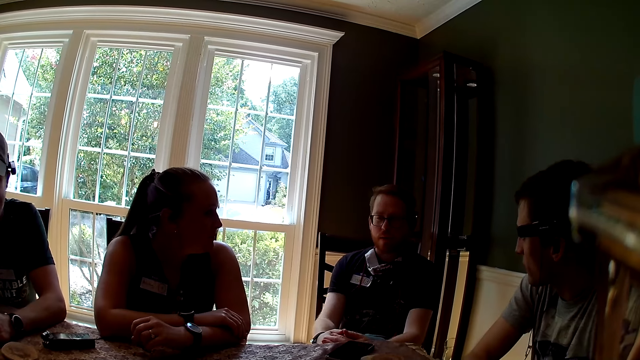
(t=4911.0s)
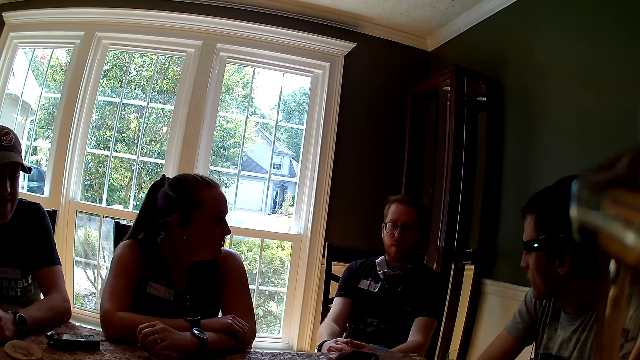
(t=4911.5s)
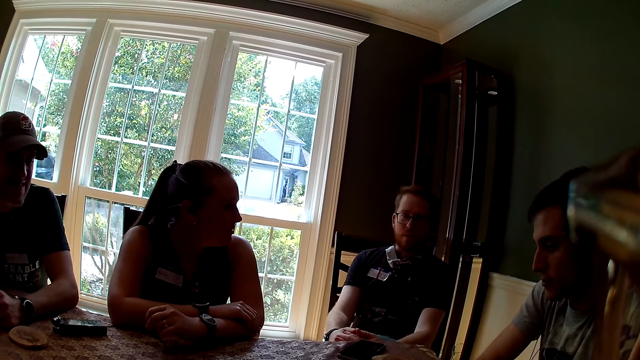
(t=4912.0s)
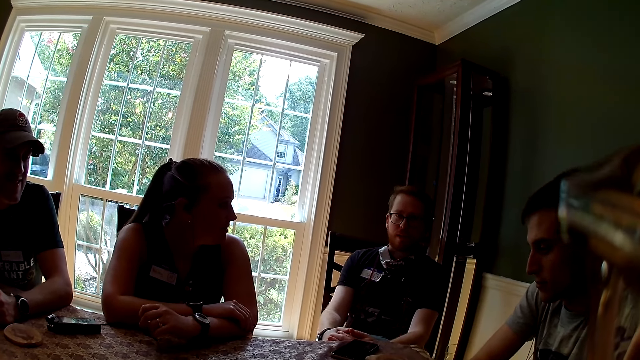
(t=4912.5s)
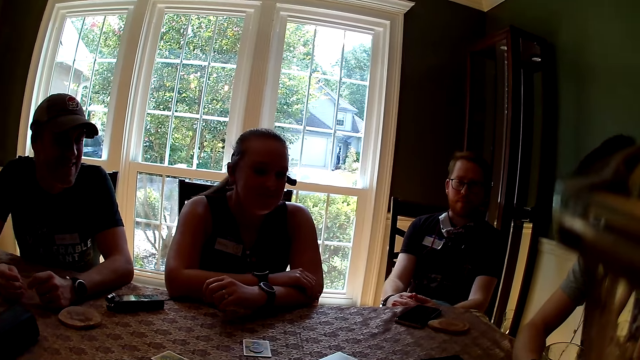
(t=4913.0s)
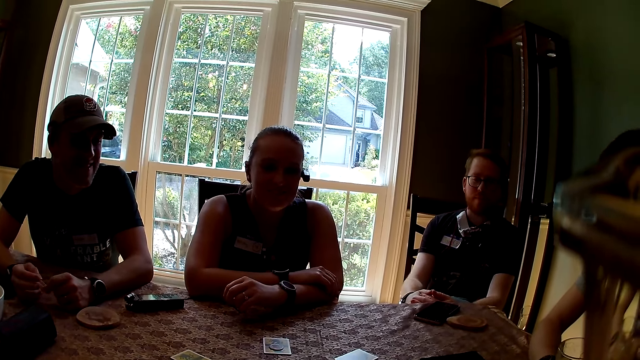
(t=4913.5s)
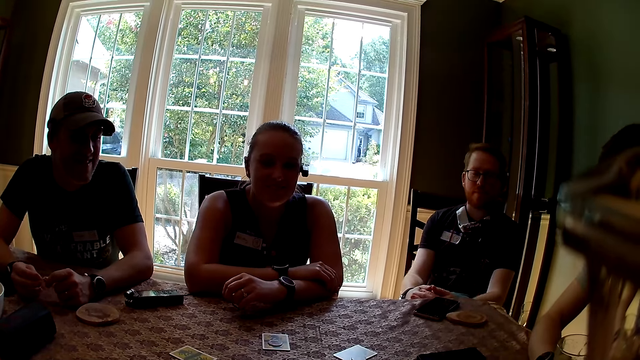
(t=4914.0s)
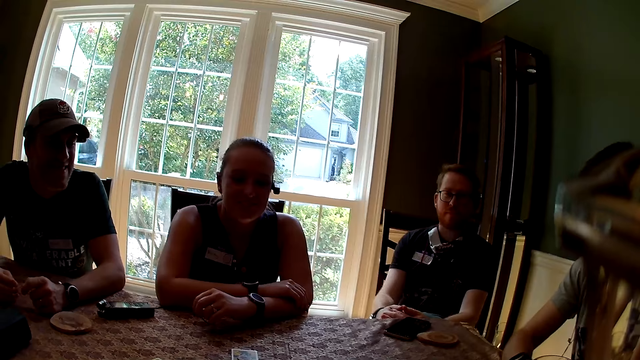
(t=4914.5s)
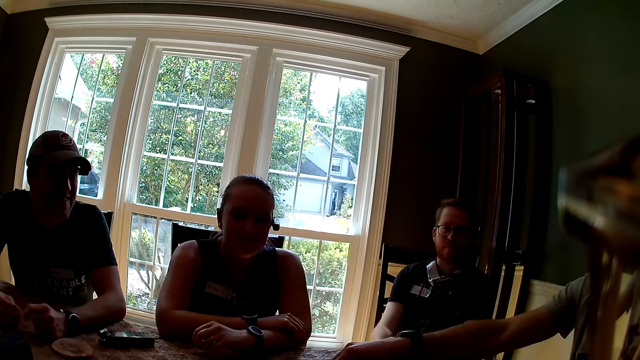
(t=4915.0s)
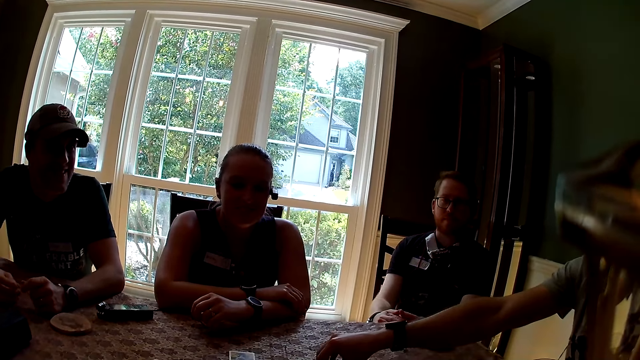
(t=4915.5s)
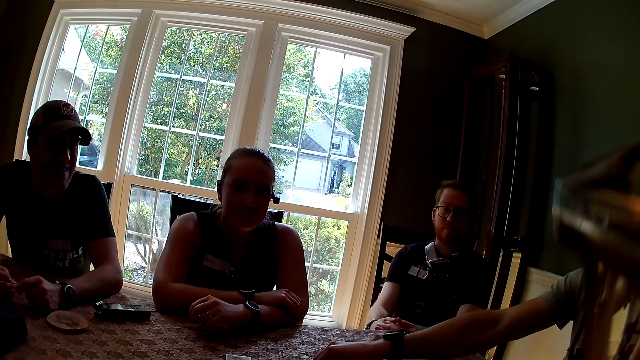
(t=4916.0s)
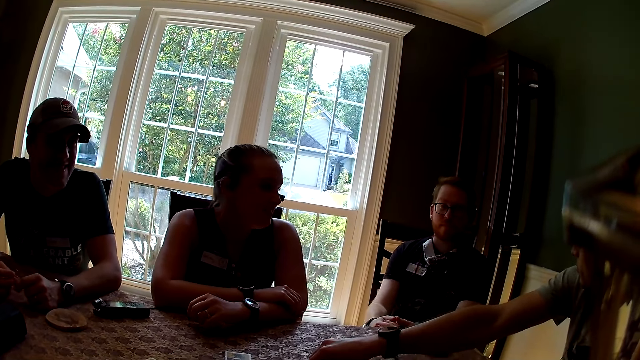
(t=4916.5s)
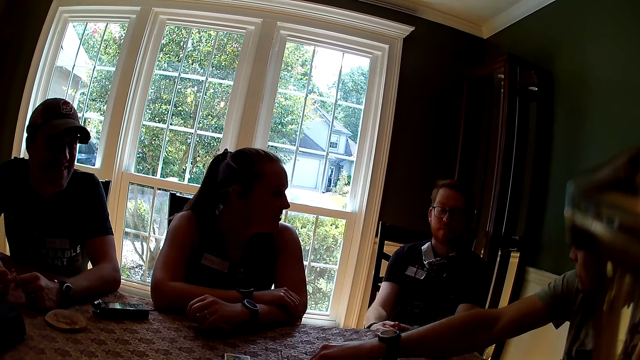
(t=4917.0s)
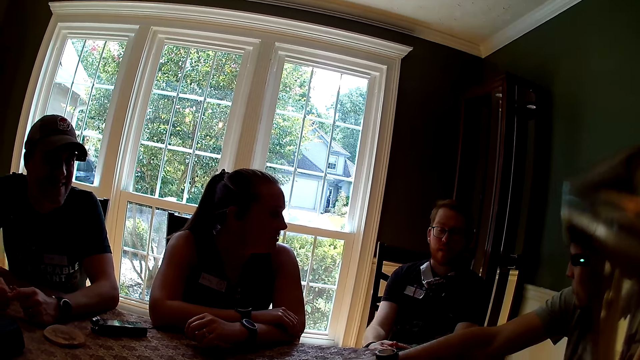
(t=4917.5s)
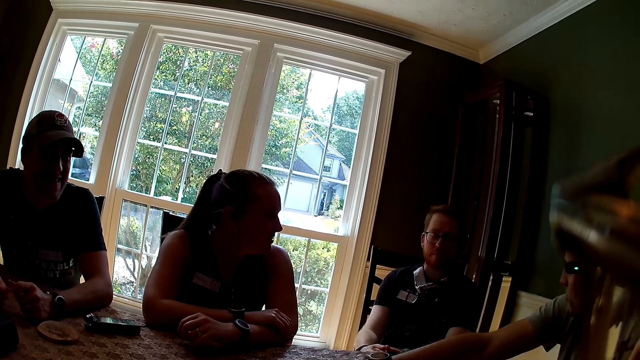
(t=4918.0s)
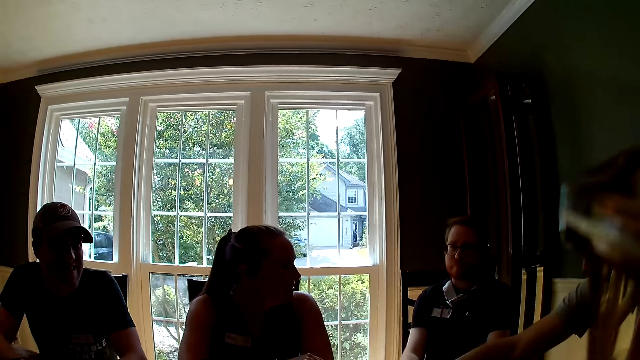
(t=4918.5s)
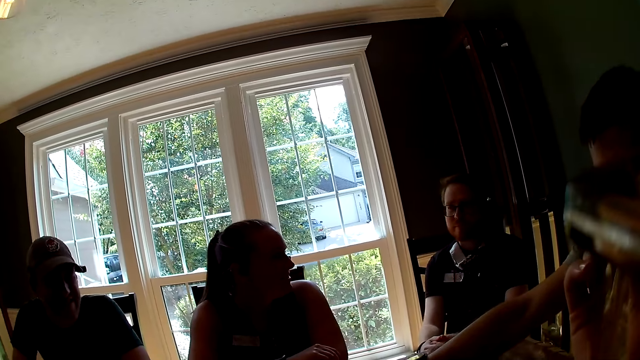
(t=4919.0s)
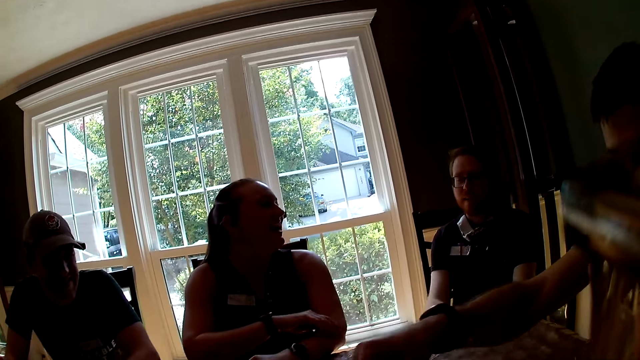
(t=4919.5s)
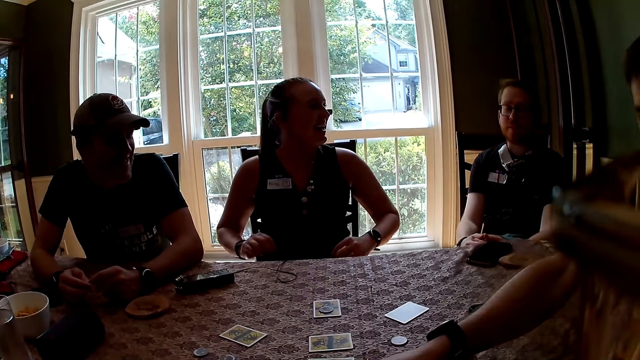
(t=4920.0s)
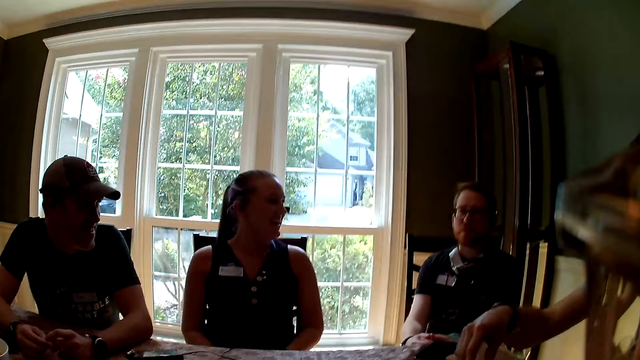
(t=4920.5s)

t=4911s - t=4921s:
The camera wearer speaks to the group of people at the table. They interact with a man.

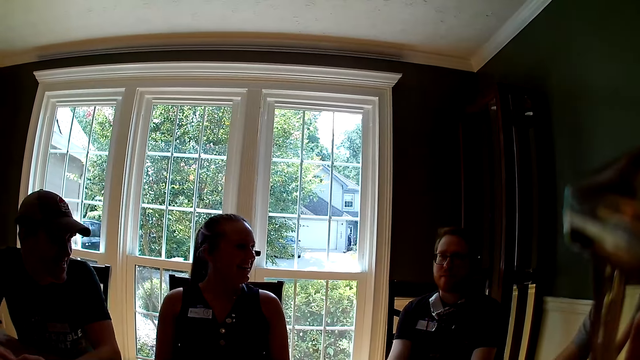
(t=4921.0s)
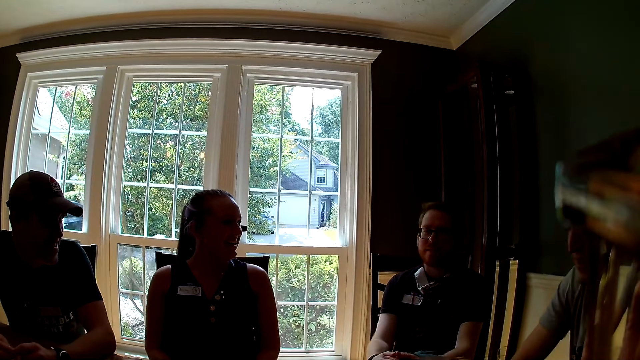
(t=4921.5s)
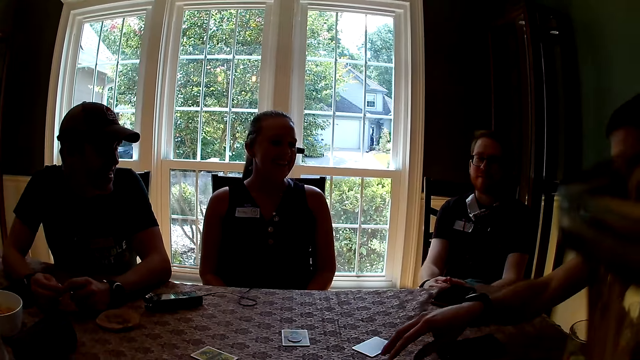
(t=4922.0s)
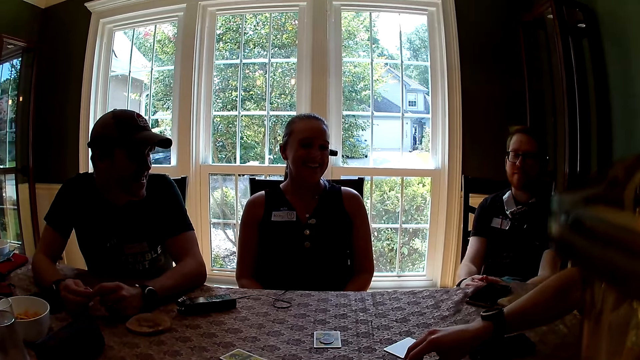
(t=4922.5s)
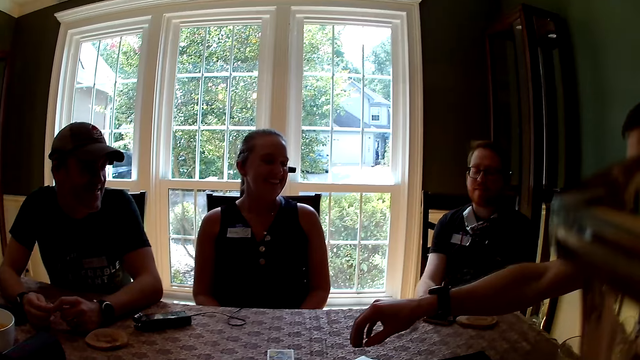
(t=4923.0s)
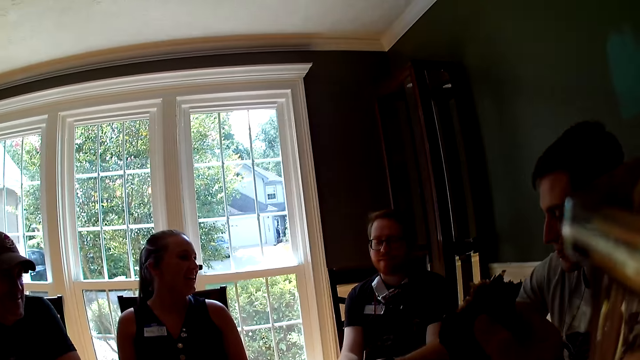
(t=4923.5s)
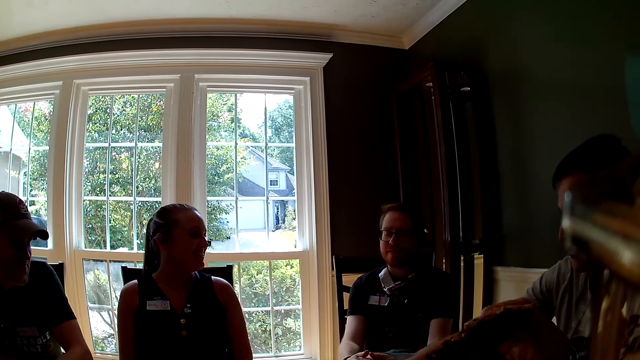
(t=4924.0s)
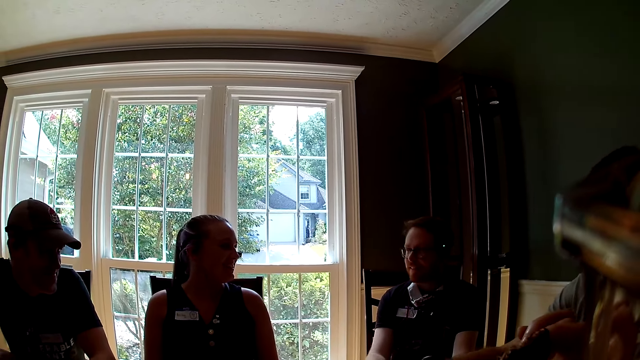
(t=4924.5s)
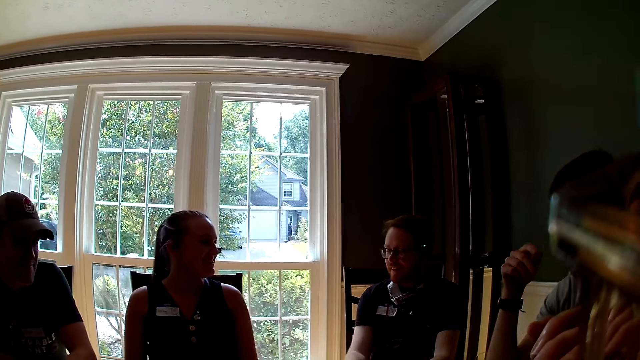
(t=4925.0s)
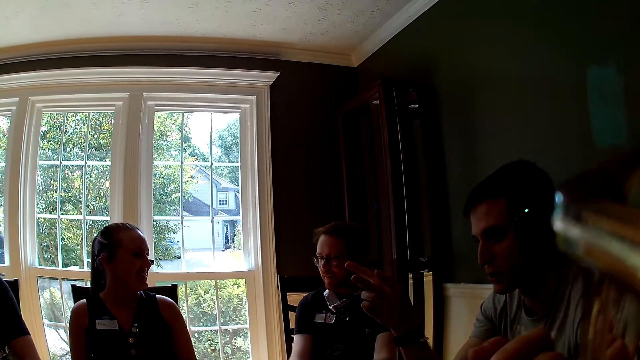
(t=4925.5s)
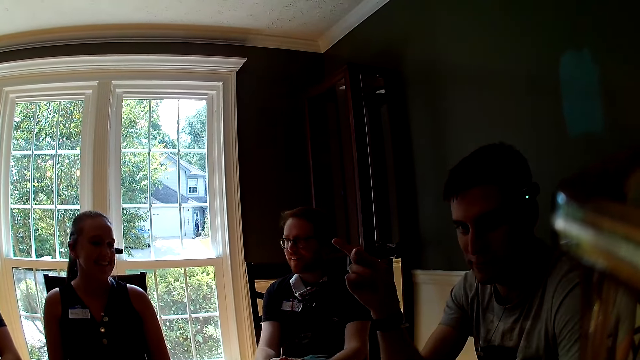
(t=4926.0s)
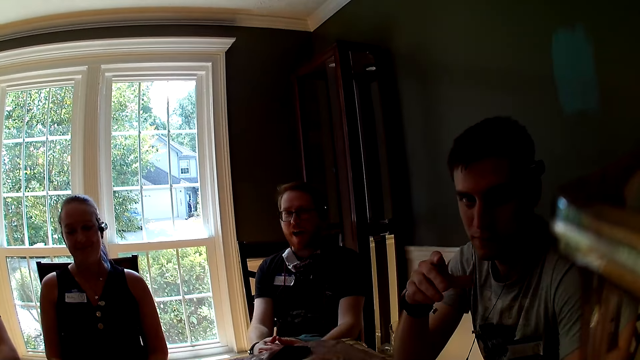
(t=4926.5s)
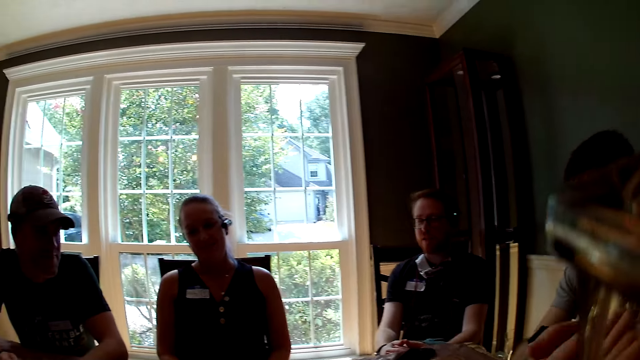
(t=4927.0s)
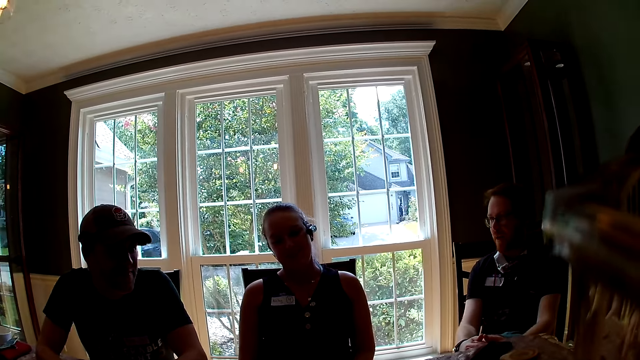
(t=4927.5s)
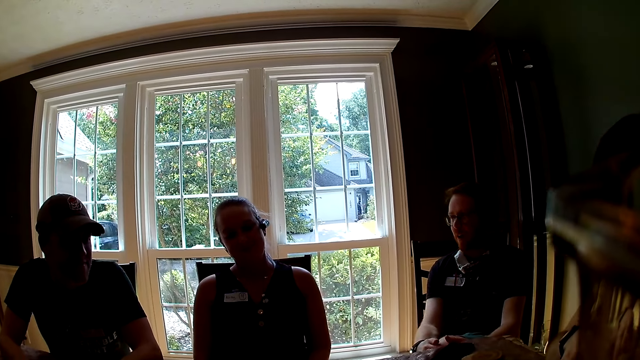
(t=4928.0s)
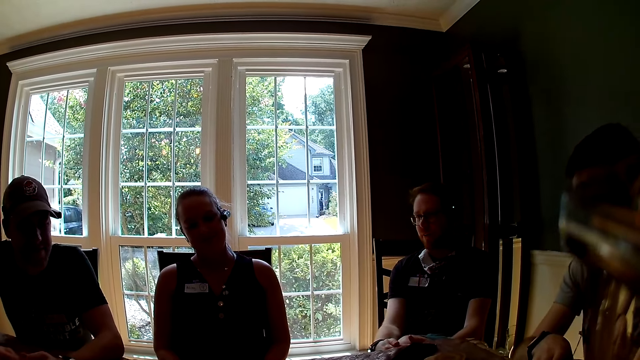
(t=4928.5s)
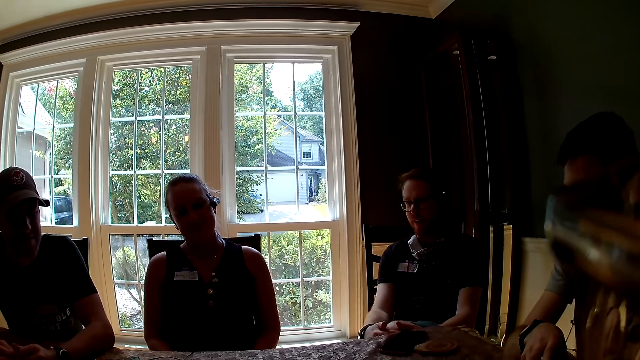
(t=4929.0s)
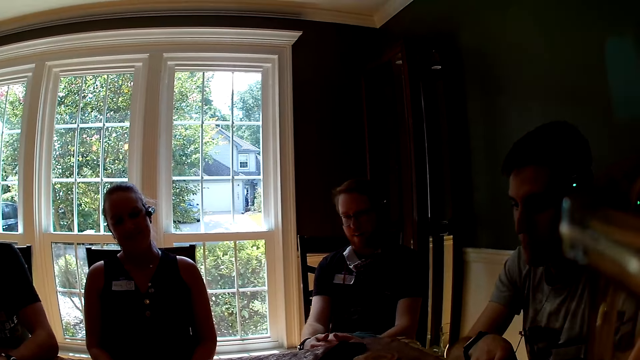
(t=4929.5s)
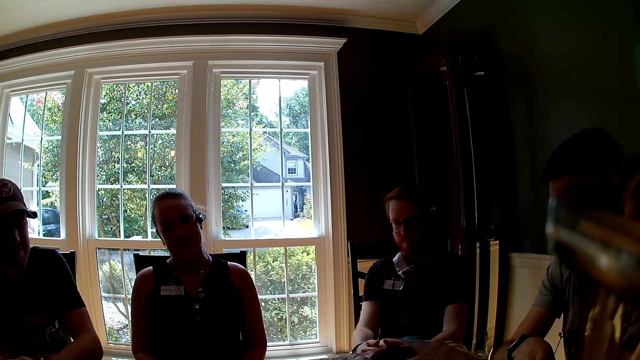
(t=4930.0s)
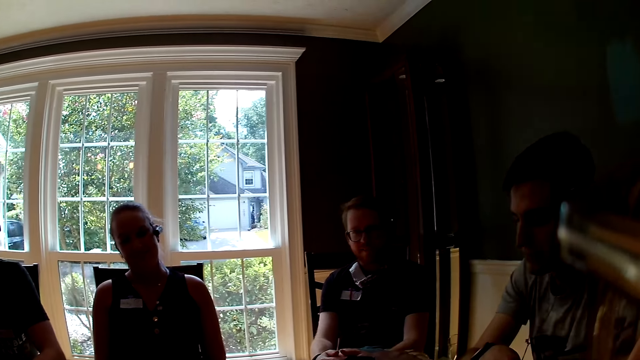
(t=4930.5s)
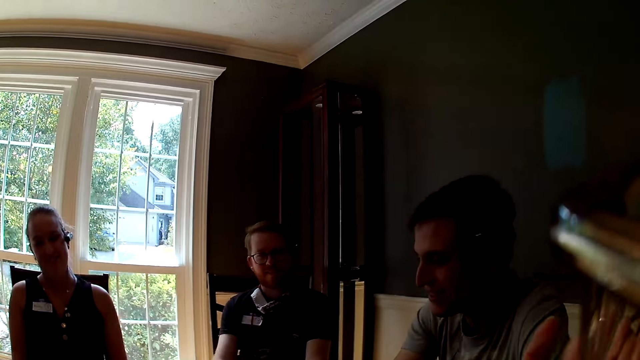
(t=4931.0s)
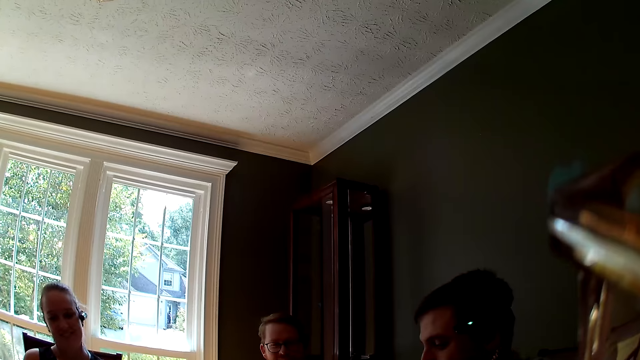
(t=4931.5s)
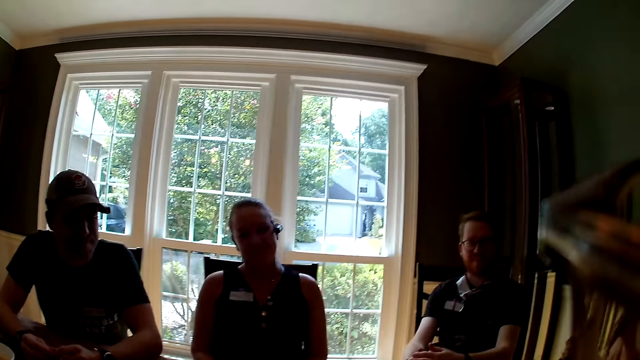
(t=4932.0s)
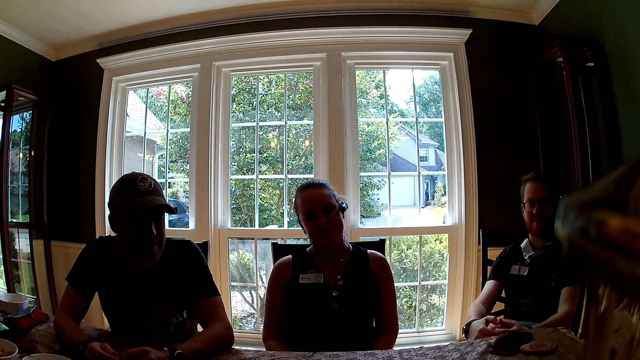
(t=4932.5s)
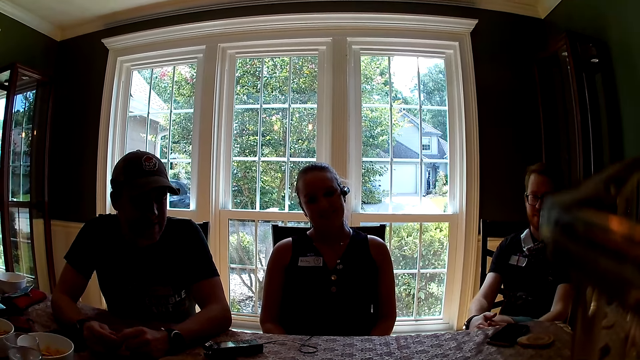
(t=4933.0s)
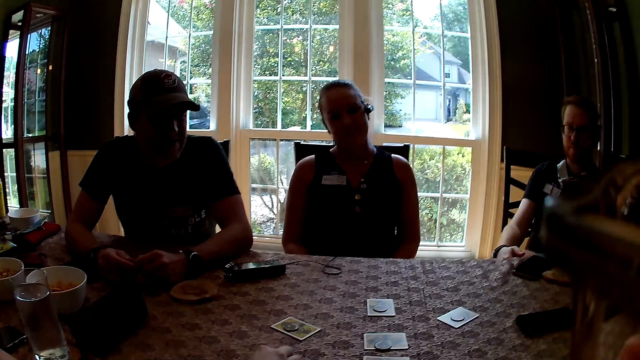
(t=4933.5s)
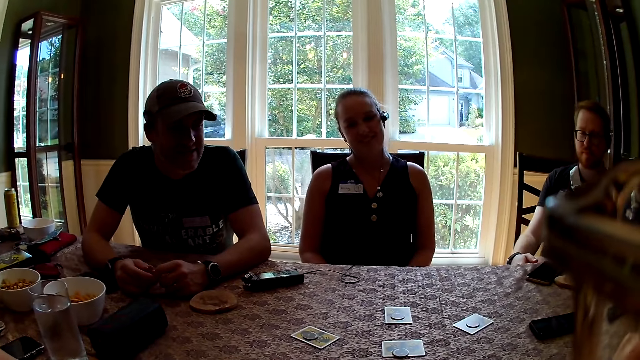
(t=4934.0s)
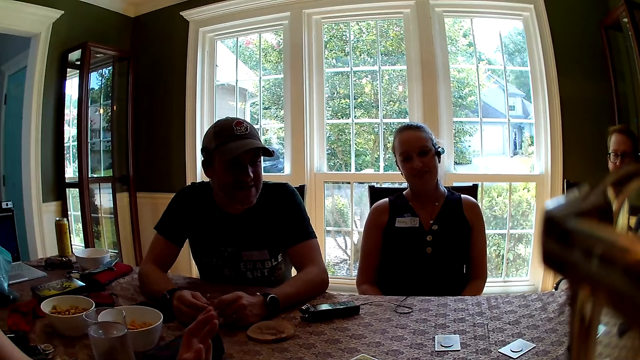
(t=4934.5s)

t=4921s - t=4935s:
A man moves a token on the table with his right hand. A woman speaks to another man. A third man drops the coin. The camera wearer eats a cupcake in her right hand. The second man speaks to the group of people at the table. A man interacts with the camera wearer.
